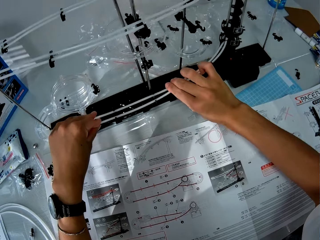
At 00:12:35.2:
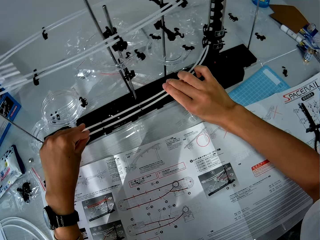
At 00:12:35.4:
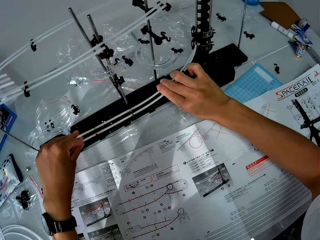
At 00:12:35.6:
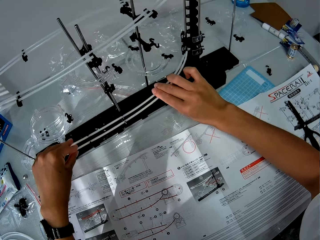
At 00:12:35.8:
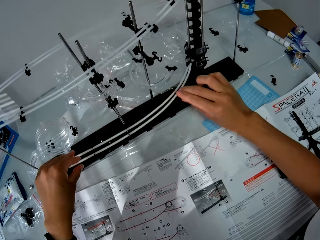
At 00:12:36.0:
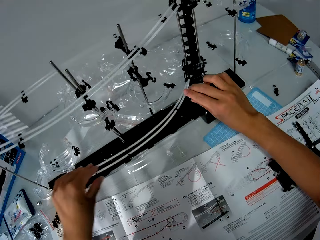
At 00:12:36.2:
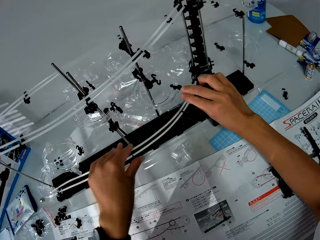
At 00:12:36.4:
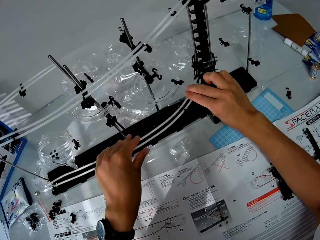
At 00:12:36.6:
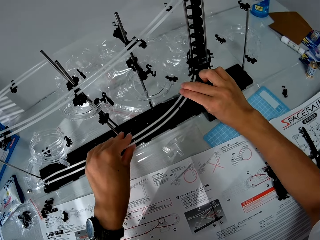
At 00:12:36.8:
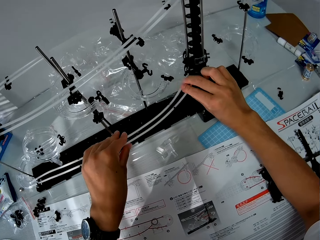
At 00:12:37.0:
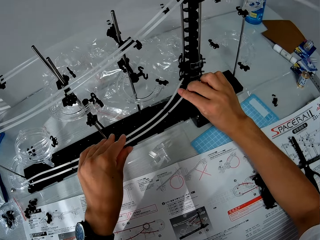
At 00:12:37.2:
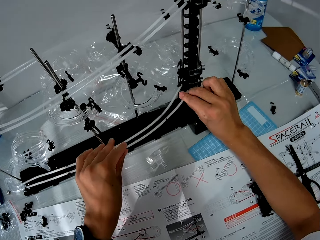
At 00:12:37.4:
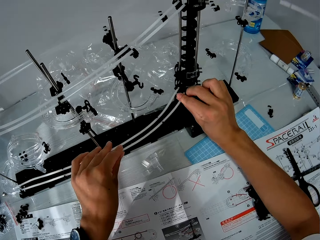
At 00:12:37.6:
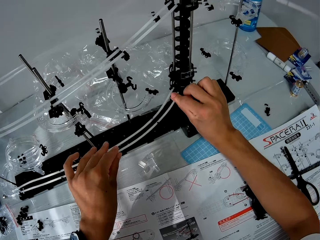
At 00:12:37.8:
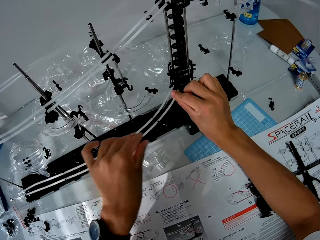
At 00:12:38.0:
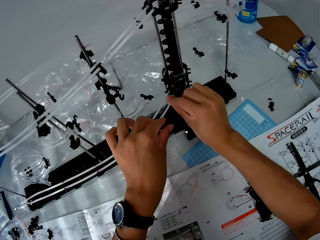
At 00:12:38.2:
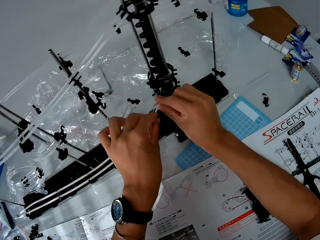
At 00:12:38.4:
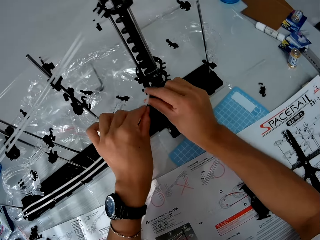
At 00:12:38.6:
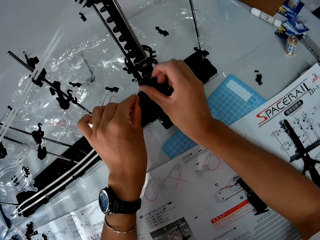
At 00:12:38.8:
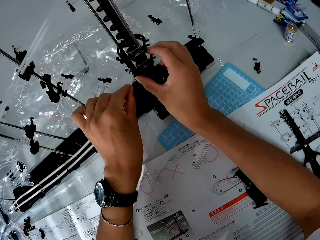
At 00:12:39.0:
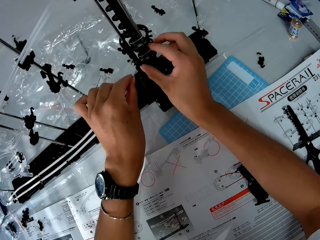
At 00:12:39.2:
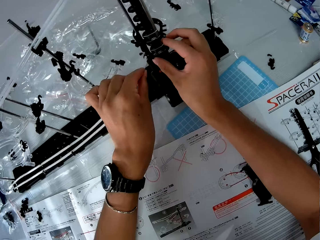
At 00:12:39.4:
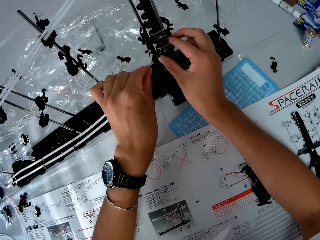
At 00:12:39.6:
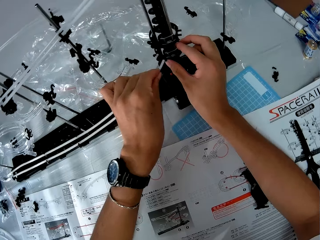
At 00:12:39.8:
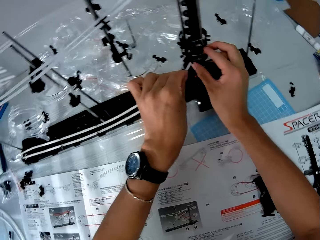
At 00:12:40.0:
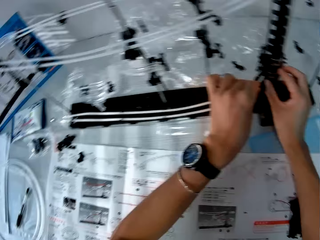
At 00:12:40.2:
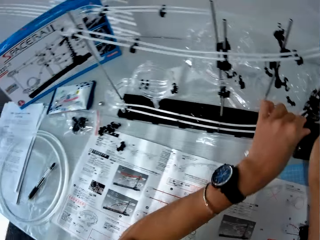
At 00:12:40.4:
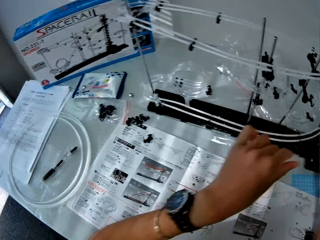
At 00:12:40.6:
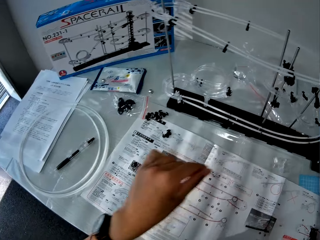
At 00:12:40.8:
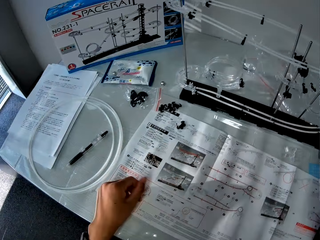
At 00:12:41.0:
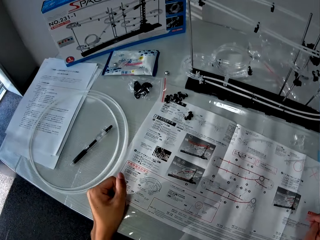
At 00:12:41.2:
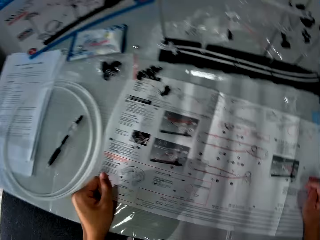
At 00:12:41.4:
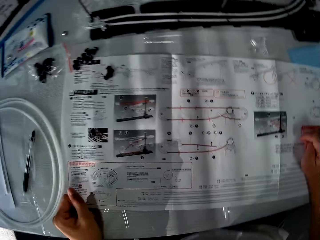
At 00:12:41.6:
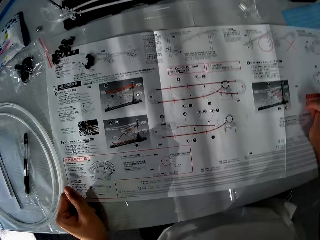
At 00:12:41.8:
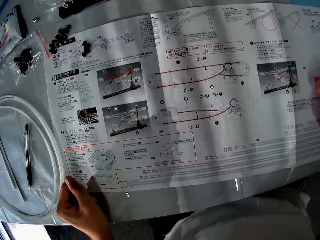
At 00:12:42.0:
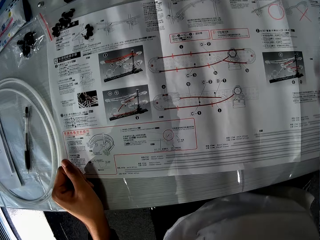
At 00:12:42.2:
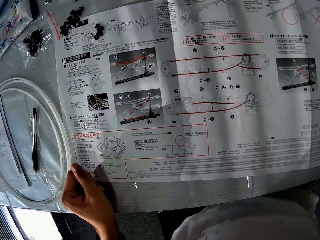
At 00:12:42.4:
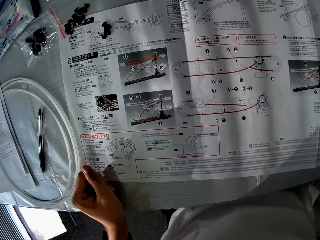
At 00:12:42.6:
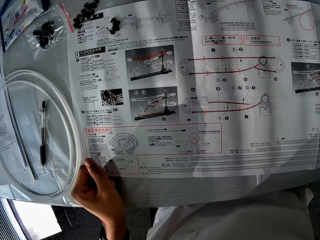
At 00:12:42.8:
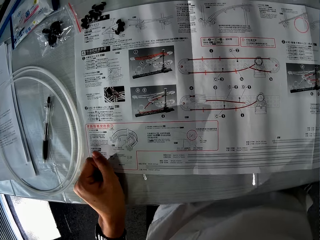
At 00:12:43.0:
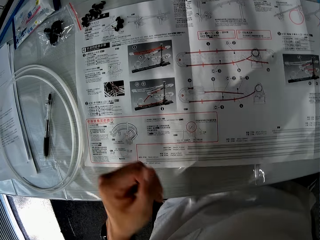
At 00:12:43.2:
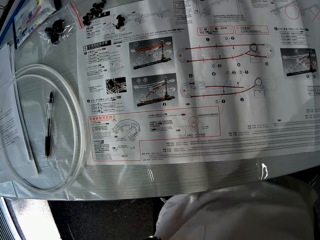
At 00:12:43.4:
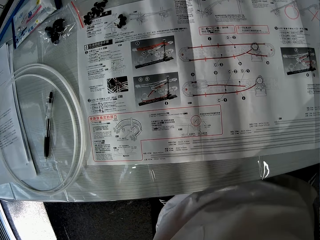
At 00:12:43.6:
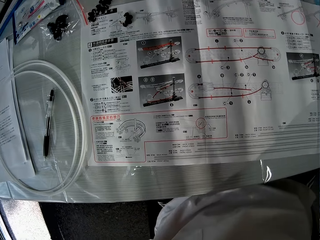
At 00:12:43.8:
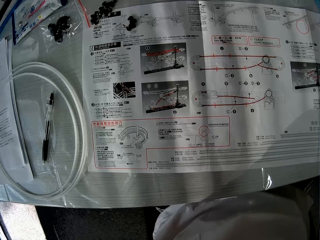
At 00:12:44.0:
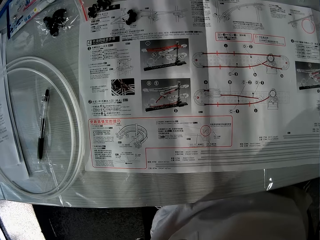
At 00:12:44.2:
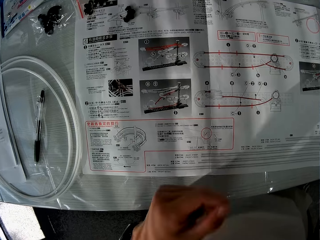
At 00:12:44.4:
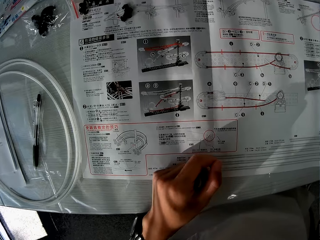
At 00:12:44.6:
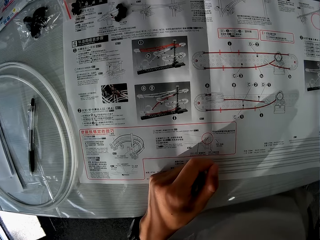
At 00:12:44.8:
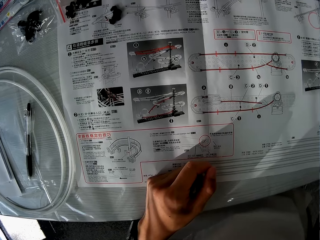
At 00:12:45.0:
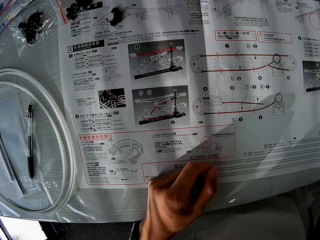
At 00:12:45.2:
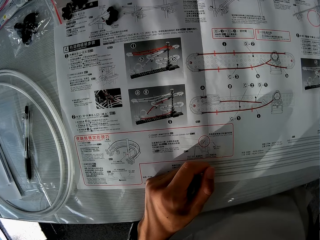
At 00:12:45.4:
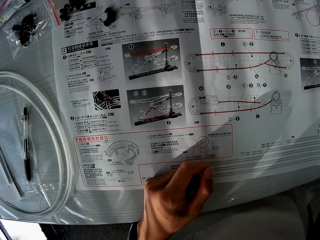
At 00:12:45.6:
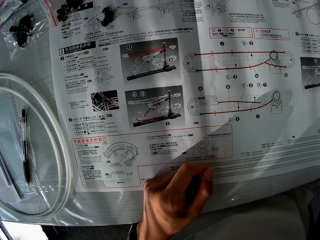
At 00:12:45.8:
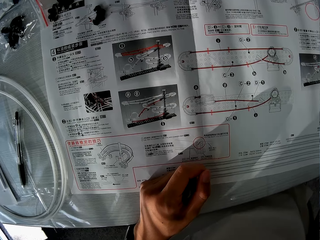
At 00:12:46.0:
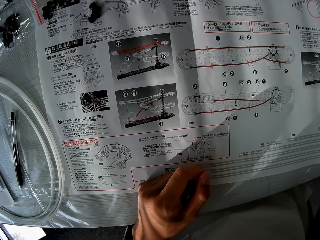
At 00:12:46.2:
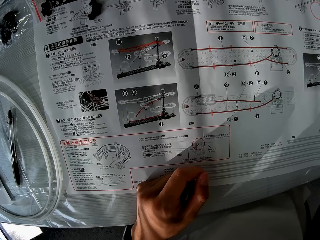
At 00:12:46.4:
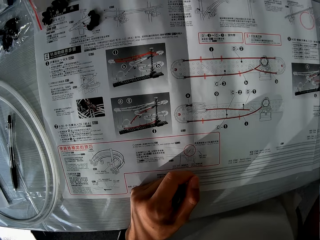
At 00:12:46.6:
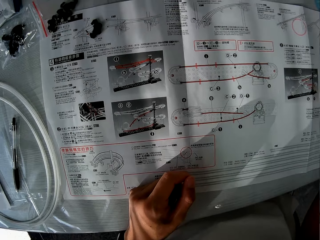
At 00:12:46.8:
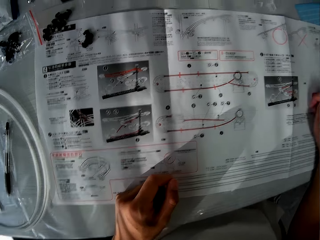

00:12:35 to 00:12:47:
The camera wearer reads the sketch.

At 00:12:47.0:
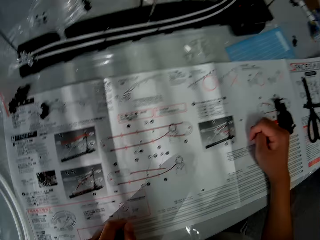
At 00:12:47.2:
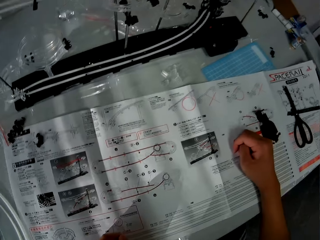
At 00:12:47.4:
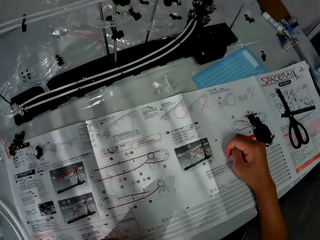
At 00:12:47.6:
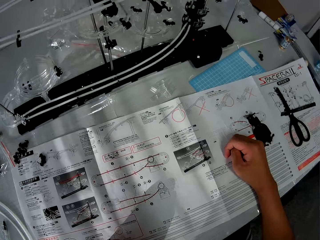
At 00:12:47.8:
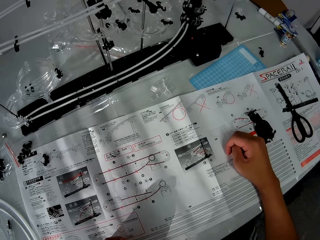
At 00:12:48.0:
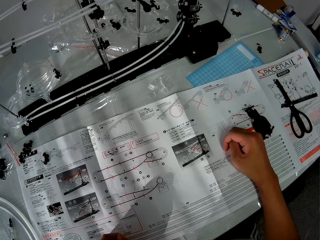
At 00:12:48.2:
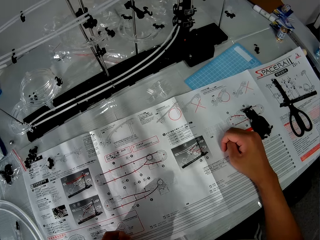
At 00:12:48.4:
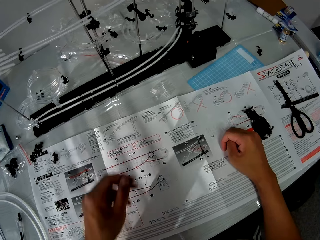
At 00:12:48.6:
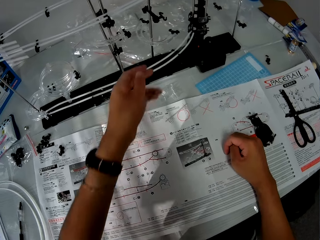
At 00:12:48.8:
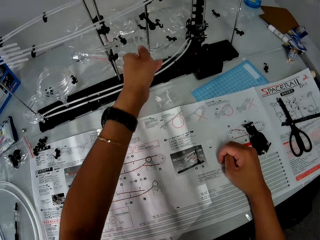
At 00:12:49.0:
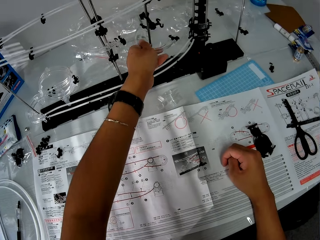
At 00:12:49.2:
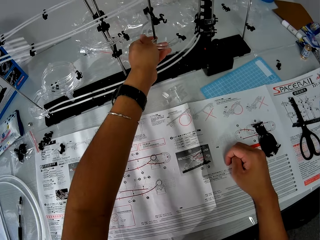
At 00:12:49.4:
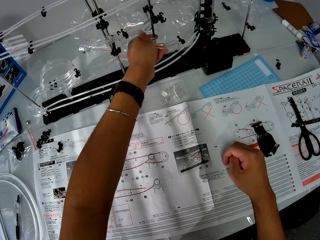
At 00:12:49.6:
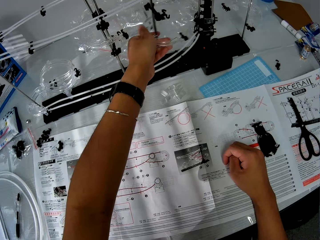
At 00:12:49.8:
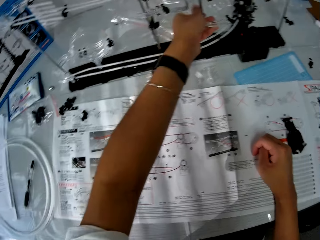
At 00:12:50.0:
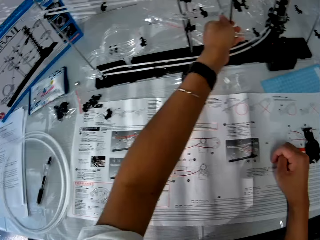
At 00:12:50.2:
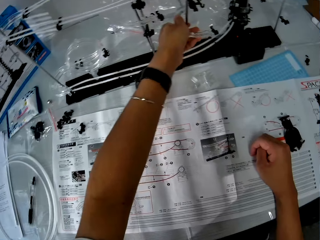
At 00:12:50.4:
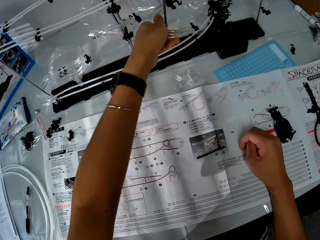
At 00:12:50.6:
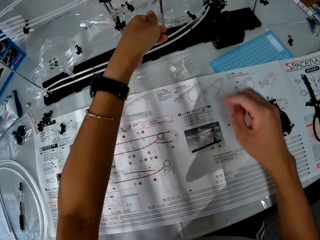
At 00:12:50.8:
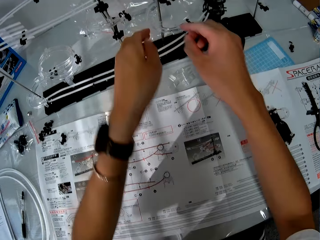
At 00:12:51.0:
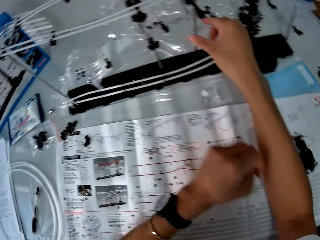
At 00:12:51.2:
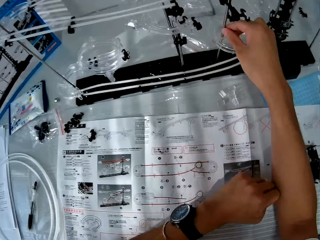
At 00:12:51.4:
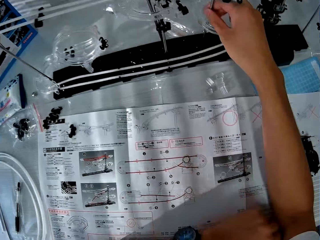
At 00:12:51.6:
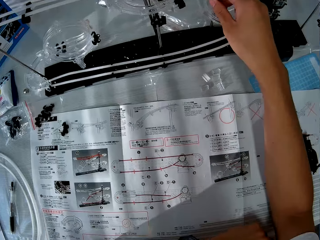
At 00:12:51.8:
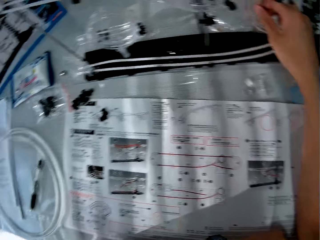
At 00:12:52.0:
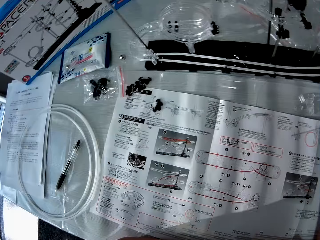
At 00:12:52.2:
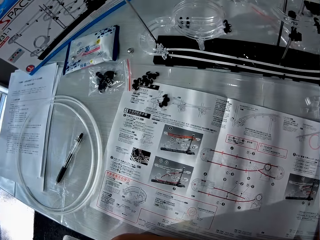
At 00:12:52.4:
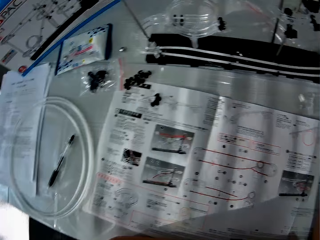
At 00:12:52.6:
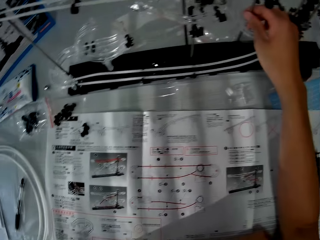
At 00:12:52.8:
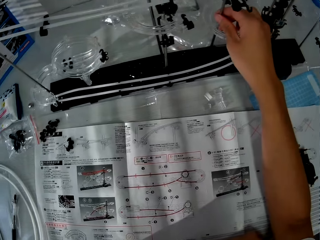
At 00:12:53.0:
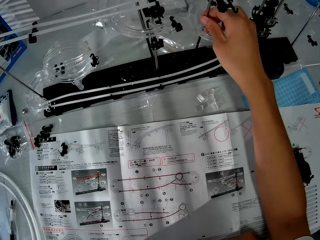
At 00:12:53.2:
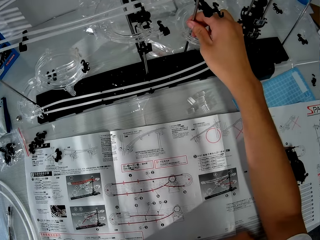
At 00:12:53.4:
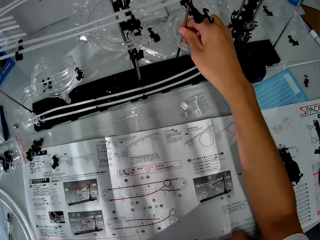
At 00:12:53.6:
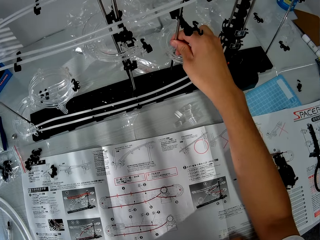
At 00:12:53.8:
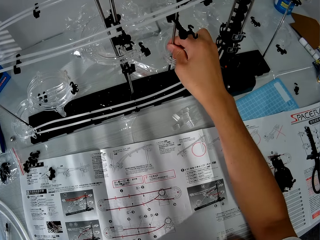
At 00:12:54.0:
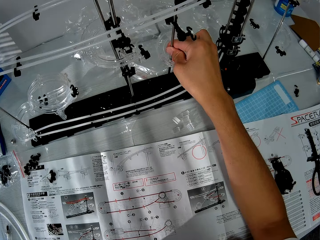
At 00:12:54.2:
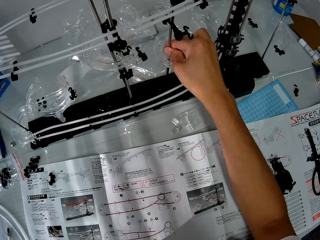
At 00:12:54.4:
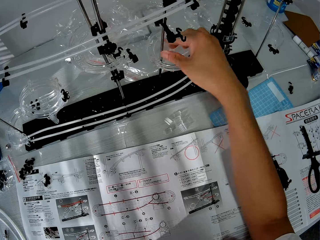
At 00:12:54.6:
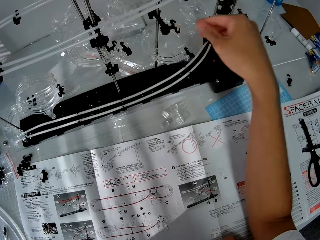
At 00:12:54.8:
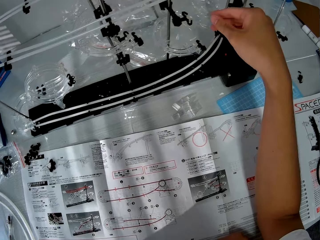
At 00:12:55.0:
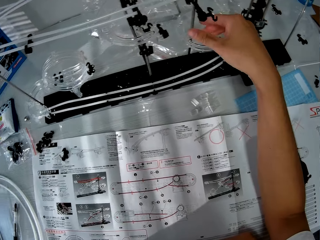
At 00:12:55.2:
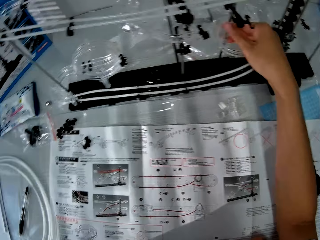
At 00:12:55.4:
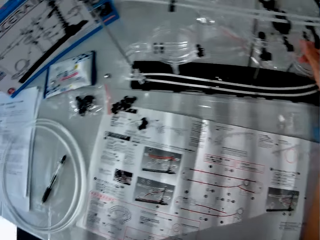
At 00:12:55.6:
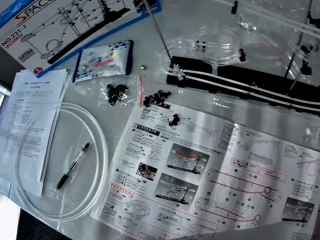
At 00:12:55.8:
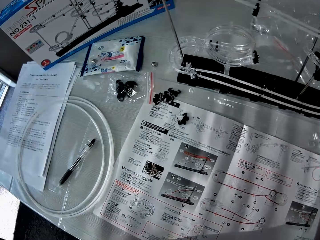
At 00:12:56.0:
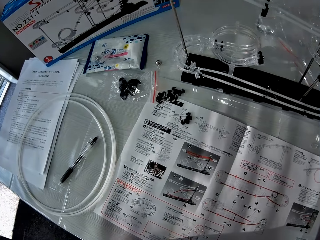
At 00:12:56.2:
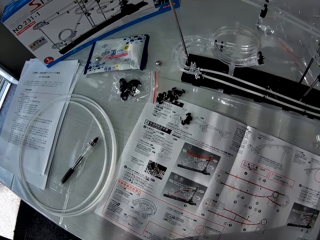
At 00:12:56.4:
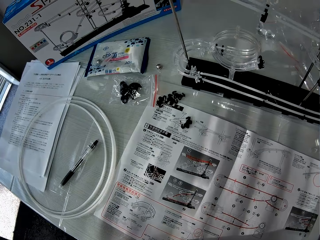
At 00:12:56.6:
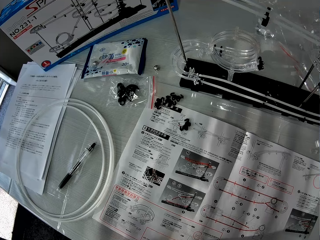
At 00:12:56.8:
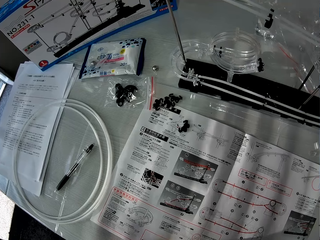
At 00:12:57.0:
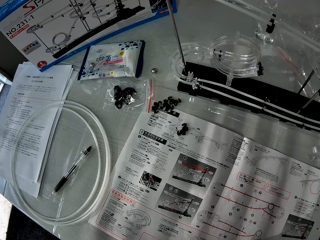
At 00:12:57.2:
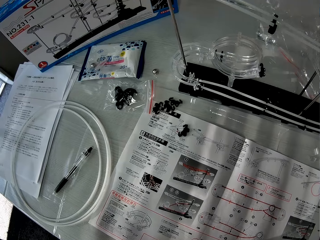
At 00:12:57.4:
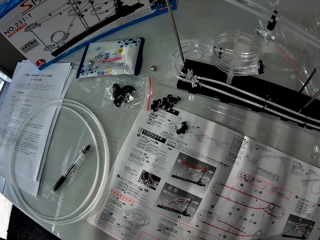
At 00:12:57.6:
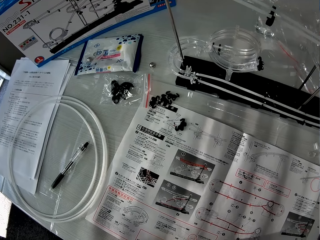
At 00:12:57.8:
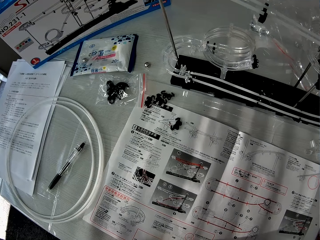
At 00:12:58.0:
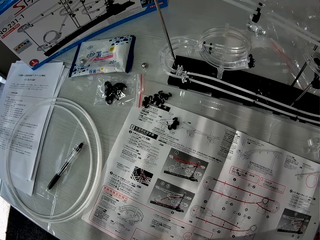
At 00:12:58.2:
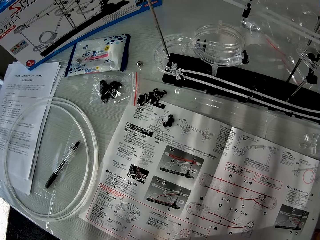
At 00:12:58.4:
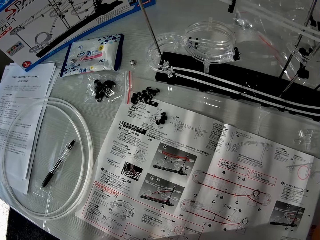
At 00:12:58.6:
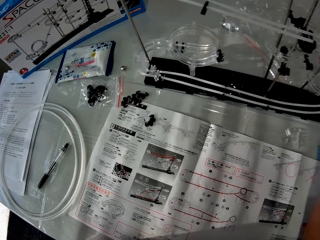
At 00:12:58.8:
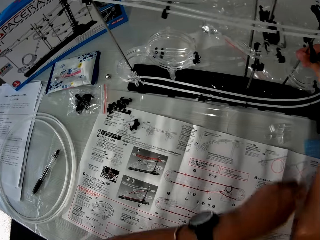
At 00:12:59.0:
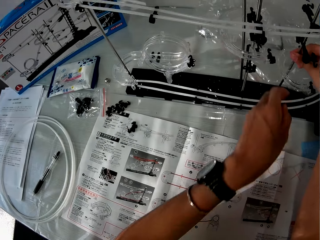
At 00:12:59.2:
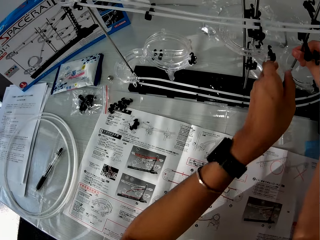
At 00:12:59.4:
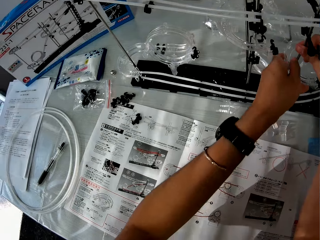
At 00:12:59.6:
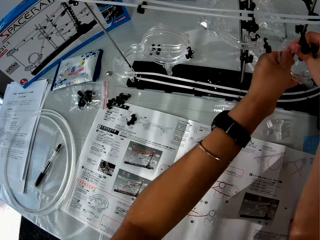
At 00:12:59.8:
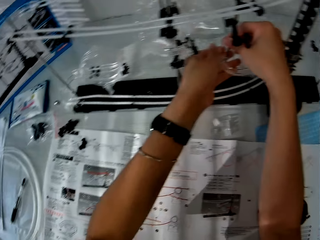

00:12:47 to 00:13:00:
The camera wearer fixes something. They adjust a part of the space rail. They look at something.
